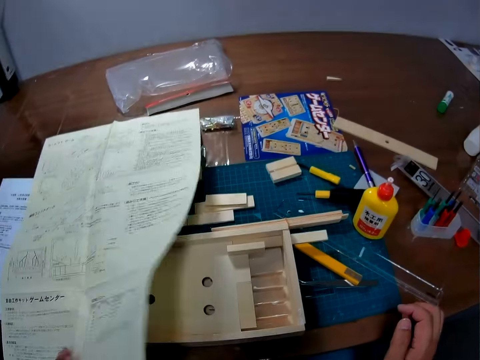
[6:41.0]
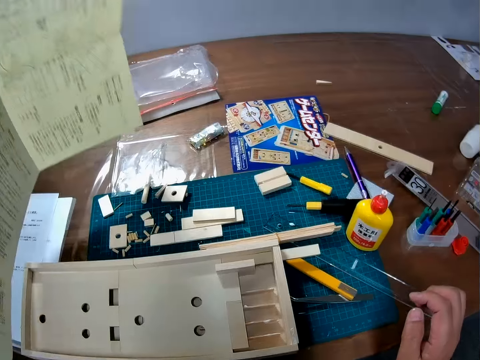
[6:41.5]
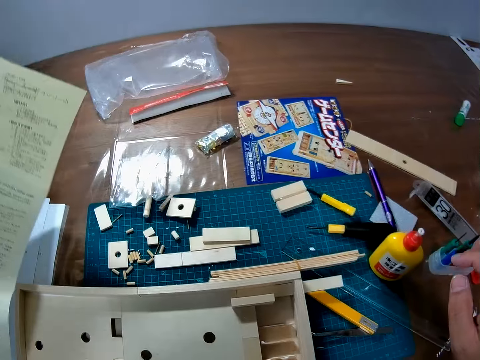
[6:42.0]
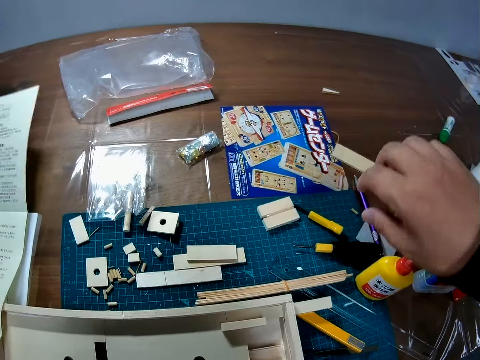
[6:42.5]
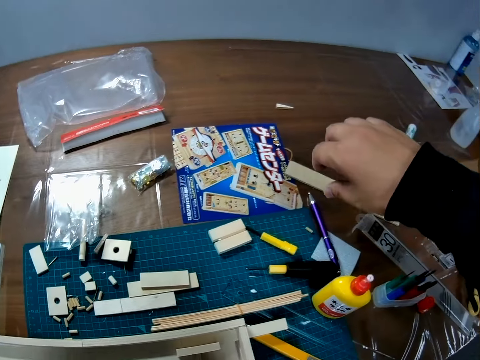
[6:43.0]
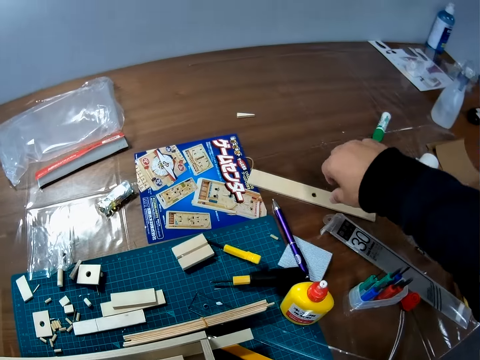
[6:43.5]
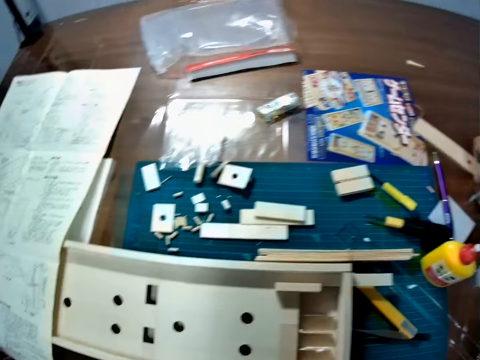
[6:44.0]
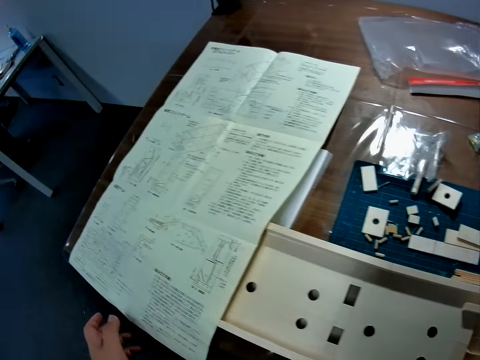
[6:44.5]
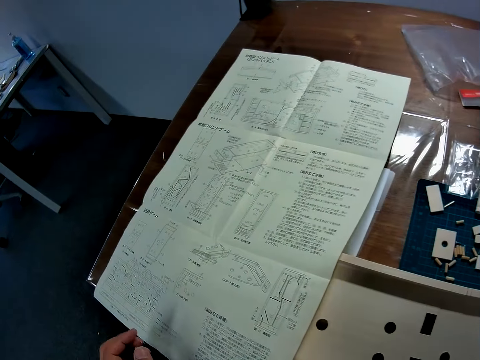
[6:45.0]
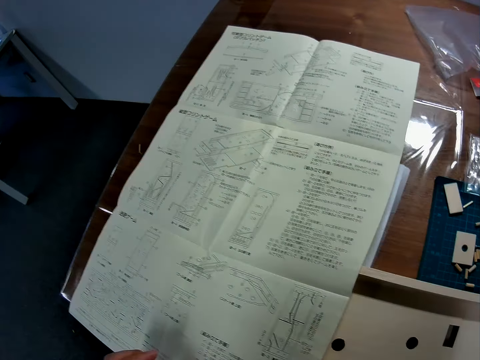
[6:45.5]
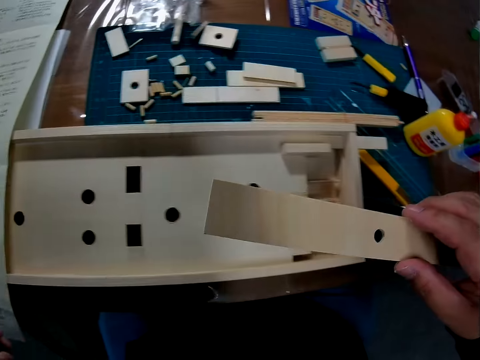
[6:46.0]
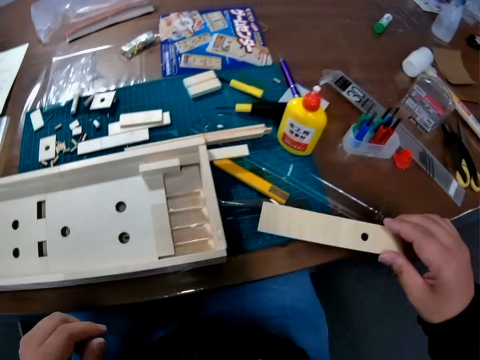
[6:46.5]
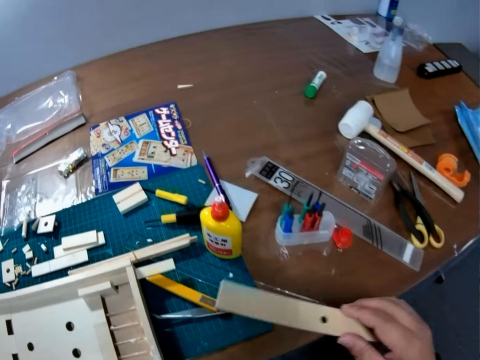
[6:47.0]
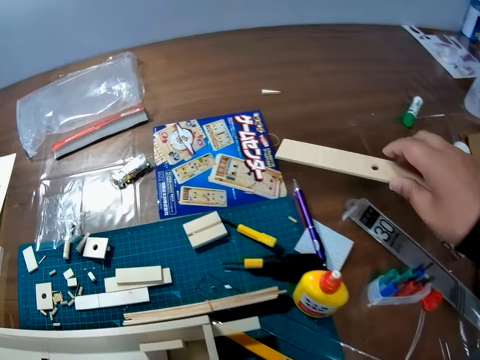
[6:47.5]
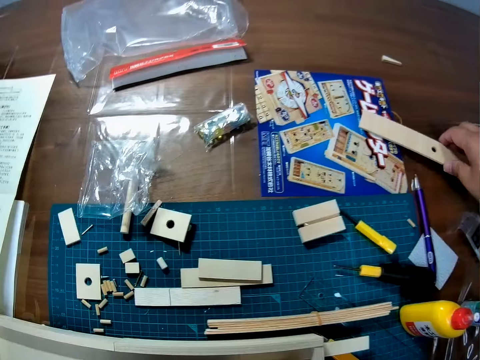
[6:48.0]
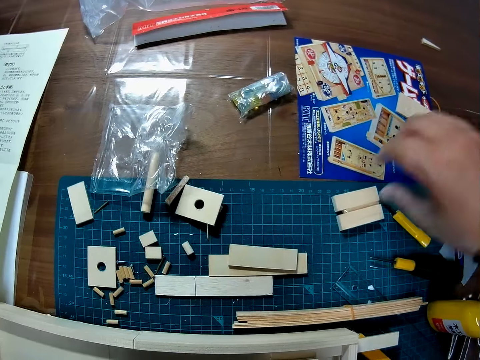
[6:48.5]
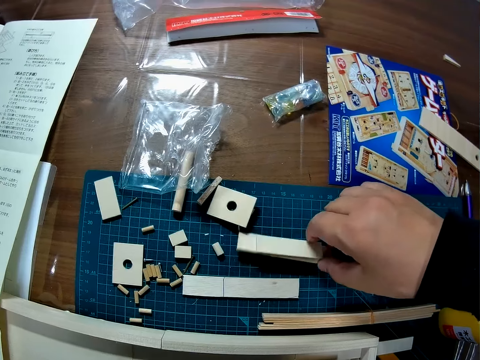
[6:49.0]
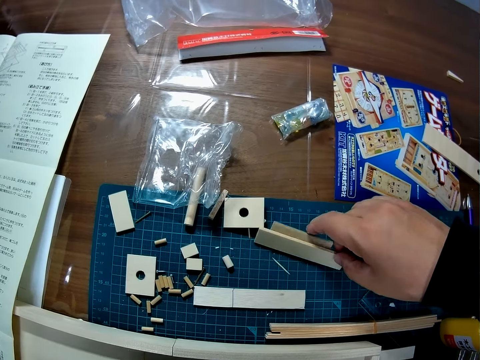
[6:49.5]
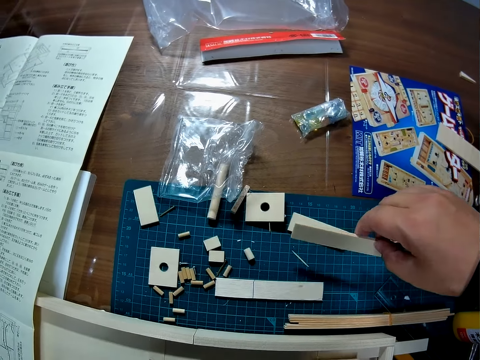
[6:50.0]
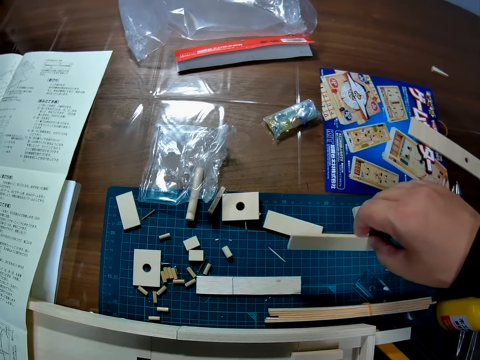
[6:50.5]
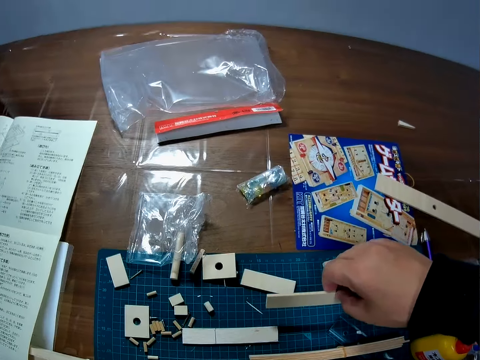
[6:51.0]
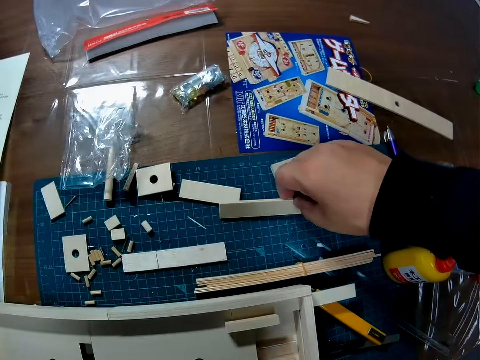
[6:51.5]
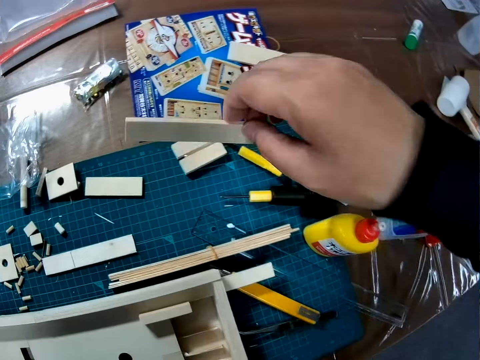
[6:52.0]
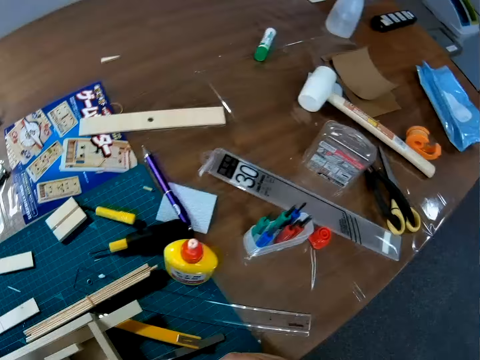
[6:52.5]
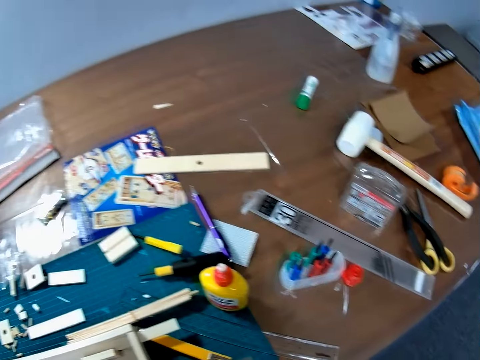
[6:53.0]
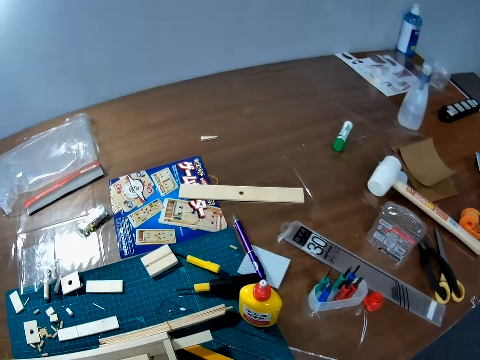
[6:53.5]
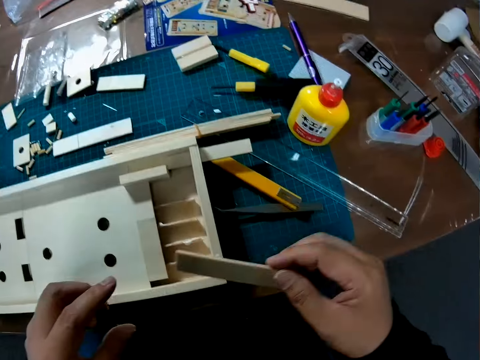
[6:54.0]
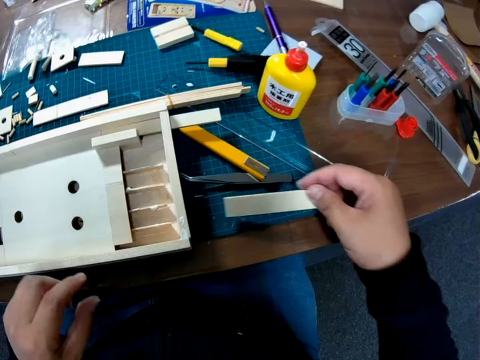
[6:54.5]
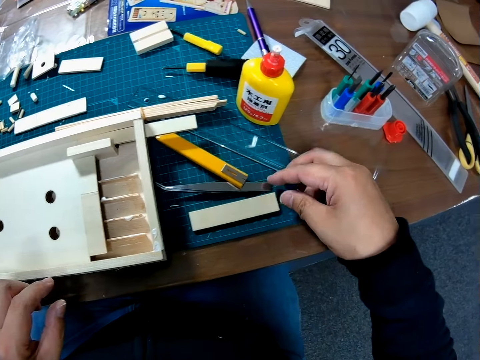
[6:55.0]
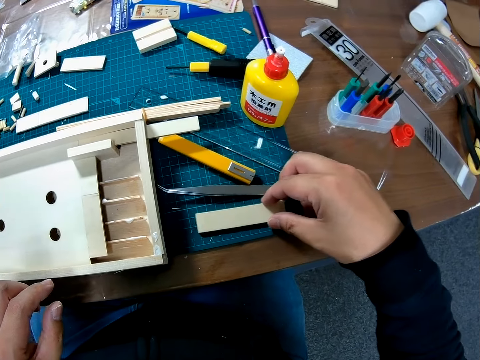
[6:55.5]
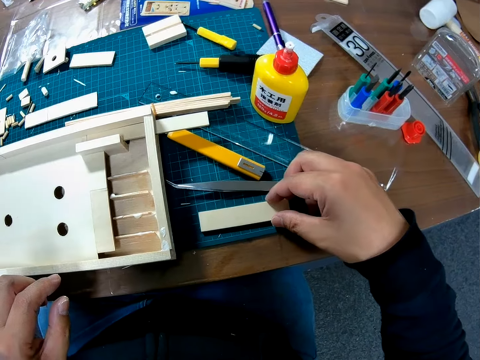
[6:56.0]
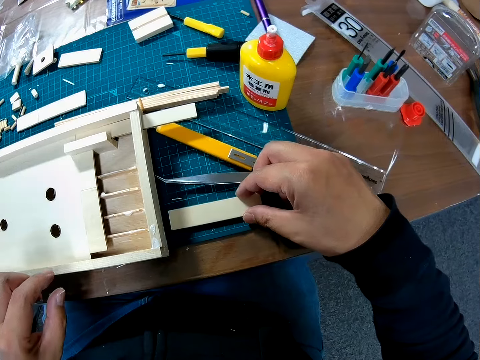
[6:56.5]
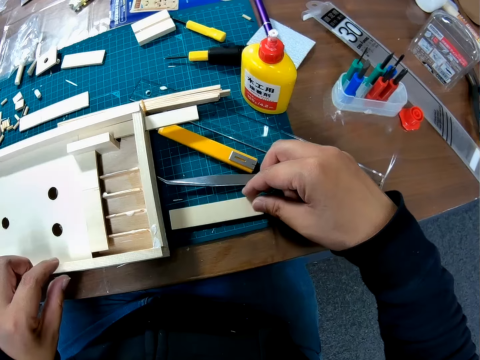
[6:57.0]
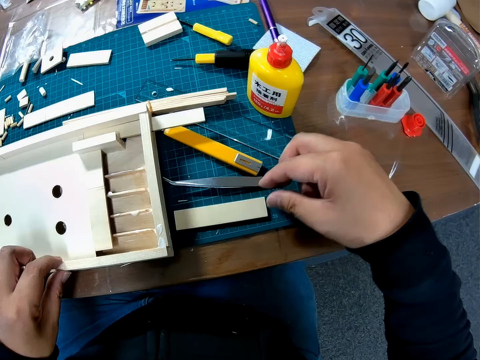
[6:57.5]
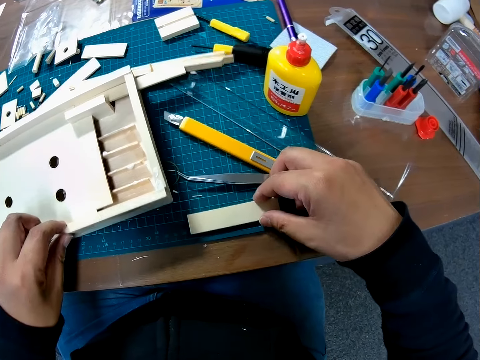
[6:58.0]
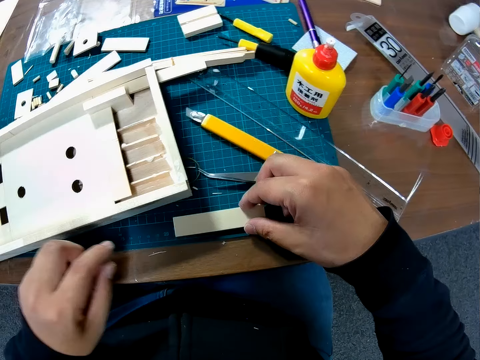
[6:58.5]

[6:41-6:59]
The camera wearer turns the paper on the table. They carry a piece of wood from the table. They stare at the paper. They drop the piece of wood on the table. They carry another piece of wood from the table. They drop the piece of wood on the table. They move the wood on the table.

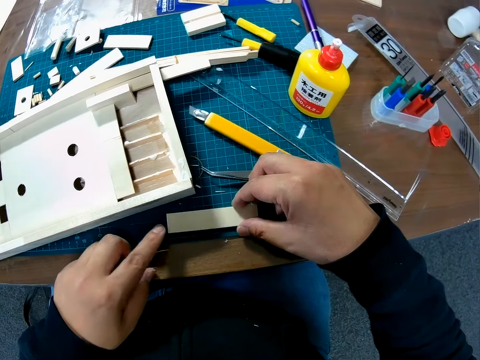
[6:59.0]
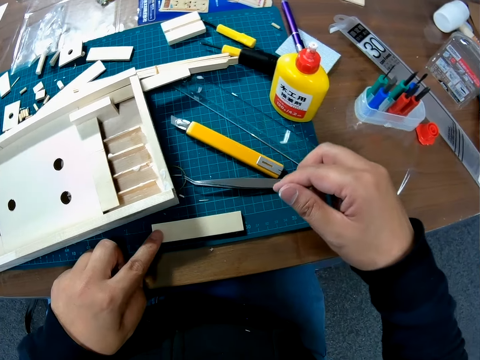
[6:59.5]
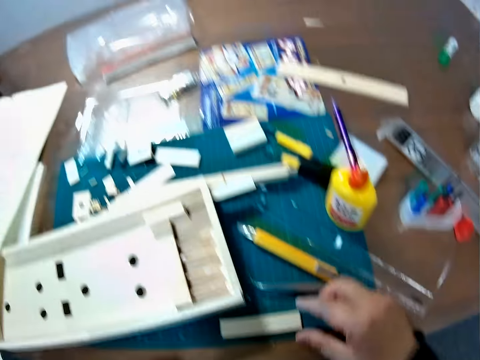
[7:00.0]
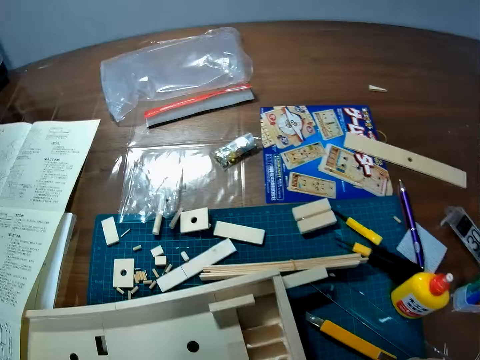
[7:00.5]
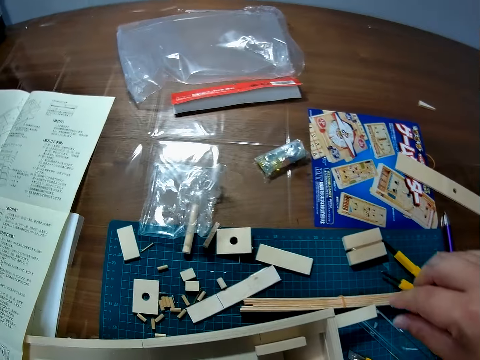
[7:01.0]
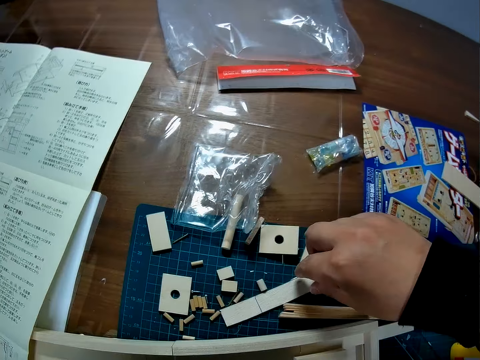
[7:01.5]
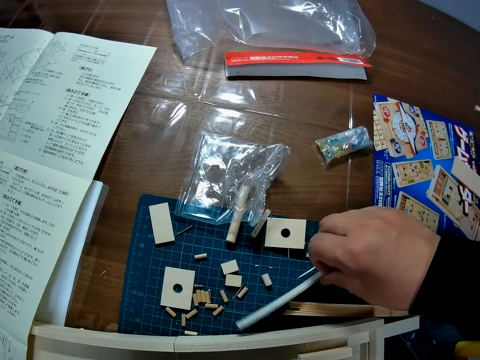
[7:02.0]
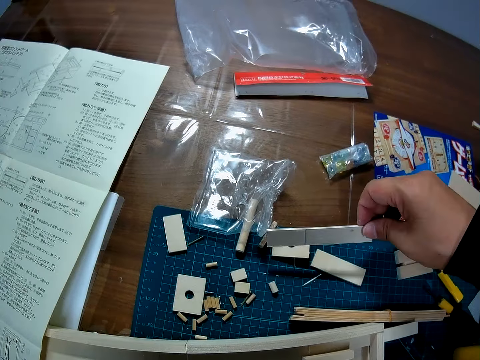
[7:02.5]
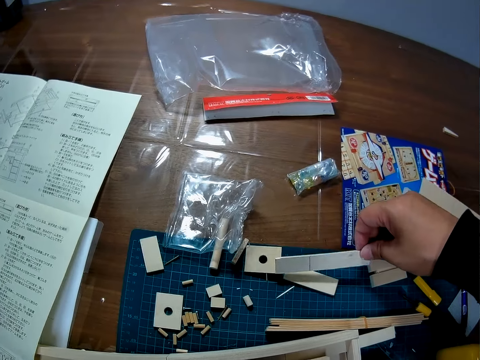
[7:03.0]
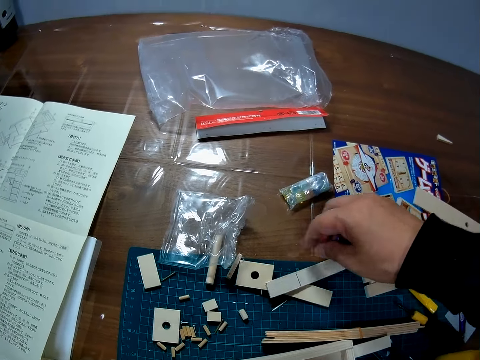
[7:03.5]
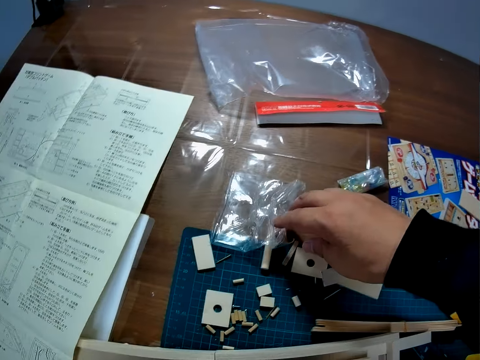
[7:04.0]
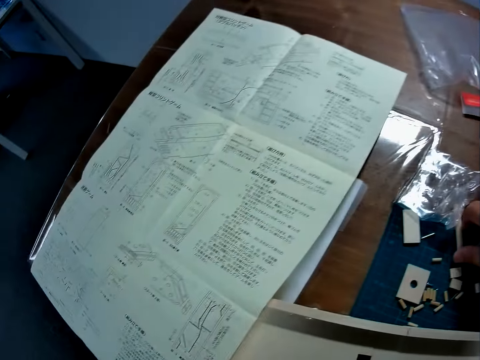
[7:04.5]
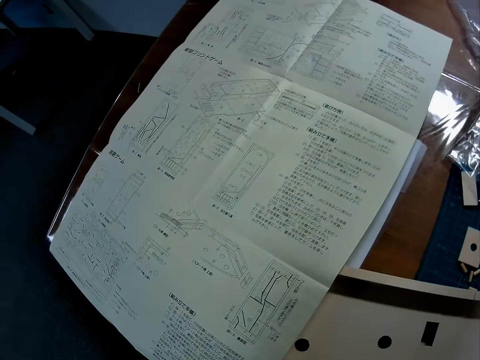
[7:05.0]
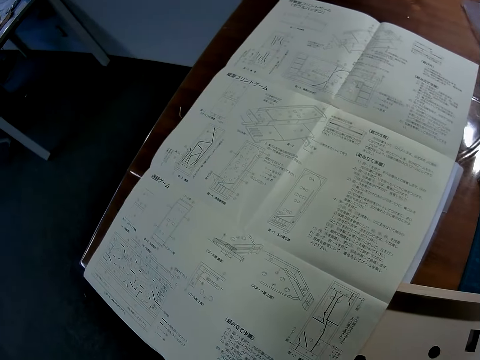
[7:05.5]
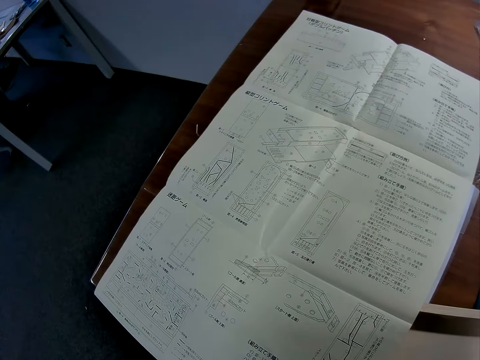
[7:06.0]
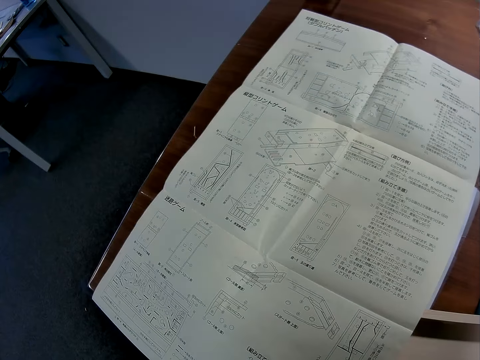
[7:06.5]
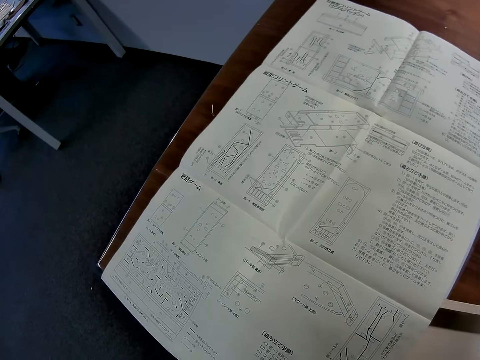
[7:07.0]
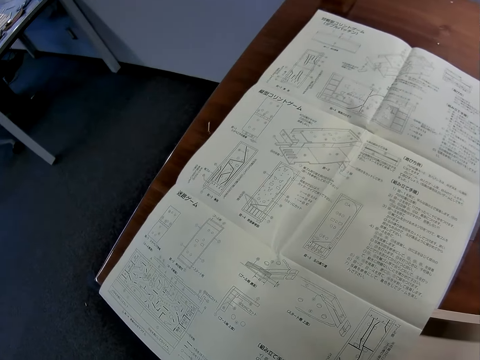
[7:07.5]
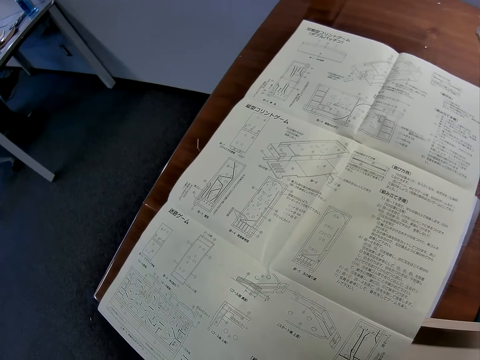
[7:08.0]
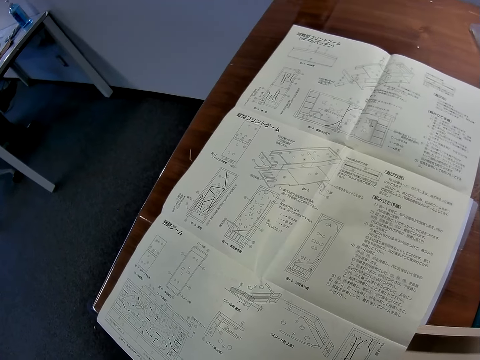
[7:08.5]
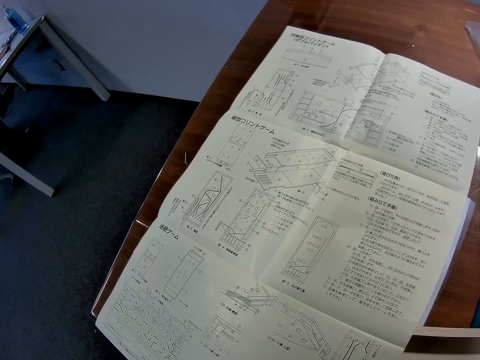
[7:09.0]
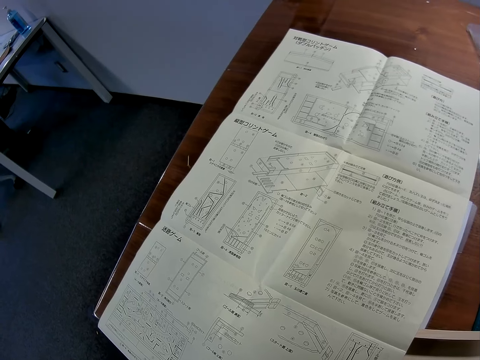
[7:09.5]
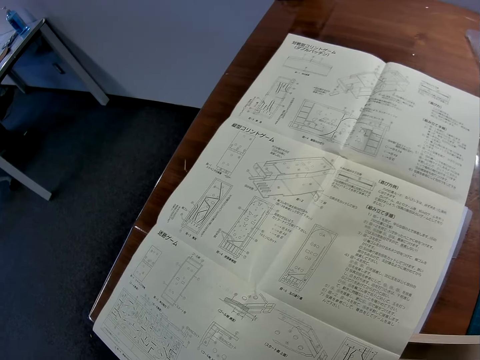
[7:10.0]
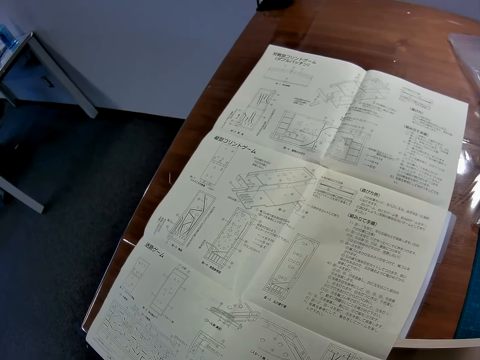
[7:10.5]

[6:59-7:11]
The camera wearer carries a piece of wood from the table. They drop the piece of wood on the table. They stare at the paper.
